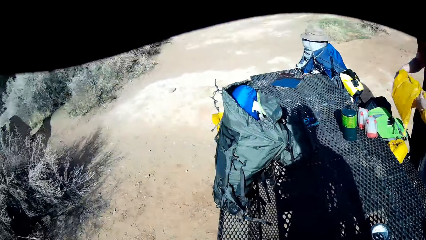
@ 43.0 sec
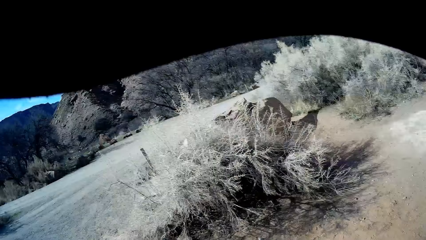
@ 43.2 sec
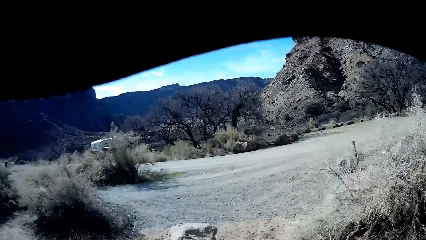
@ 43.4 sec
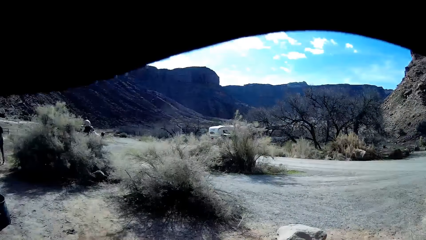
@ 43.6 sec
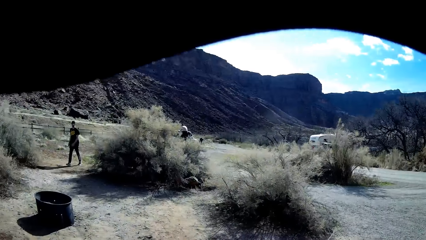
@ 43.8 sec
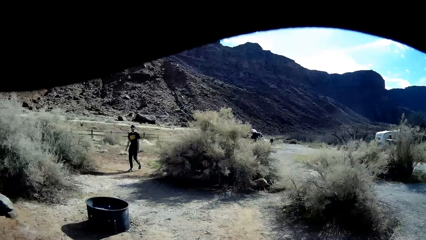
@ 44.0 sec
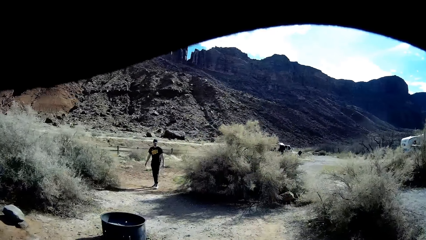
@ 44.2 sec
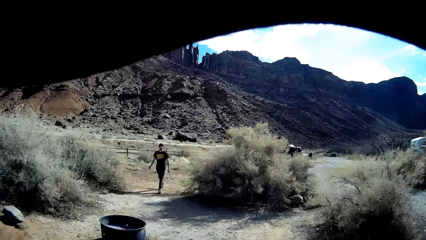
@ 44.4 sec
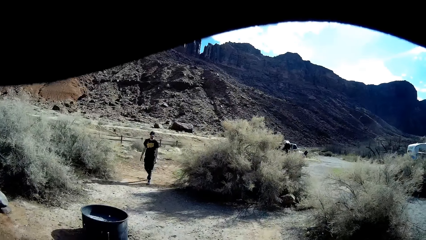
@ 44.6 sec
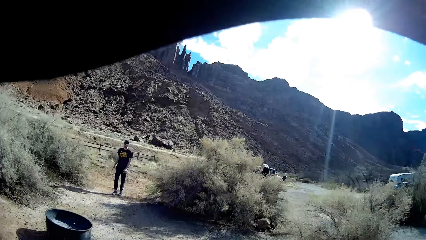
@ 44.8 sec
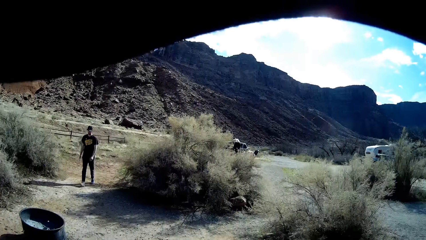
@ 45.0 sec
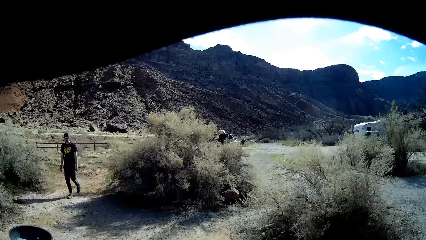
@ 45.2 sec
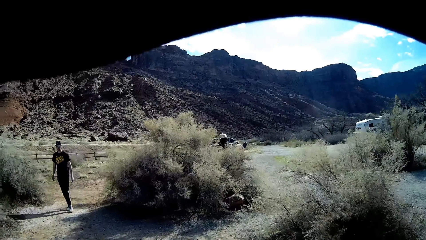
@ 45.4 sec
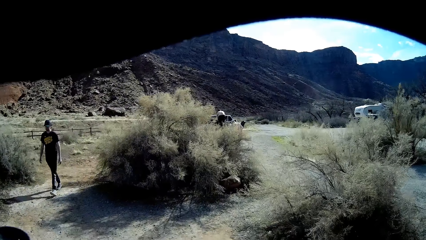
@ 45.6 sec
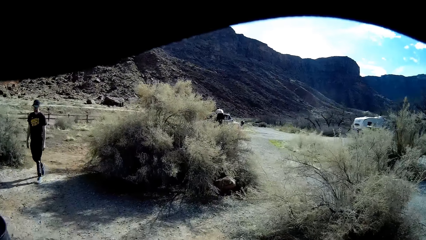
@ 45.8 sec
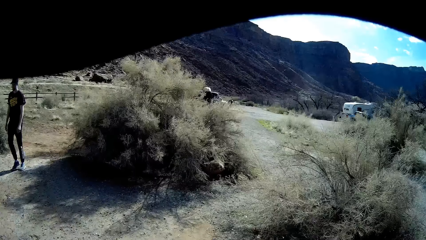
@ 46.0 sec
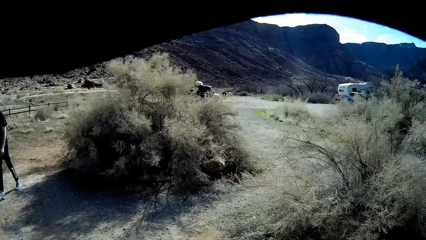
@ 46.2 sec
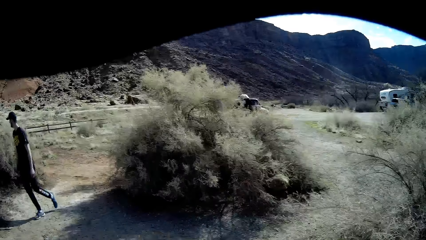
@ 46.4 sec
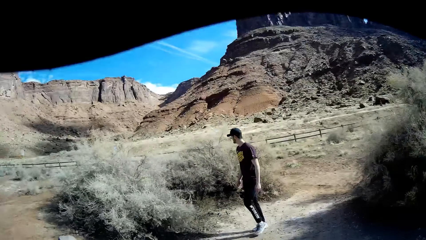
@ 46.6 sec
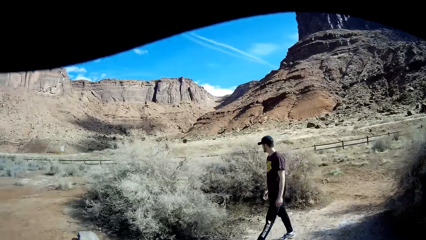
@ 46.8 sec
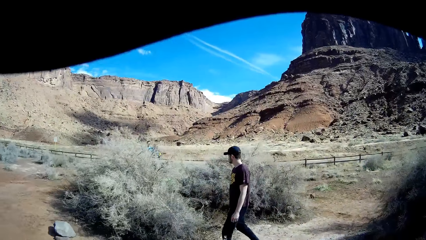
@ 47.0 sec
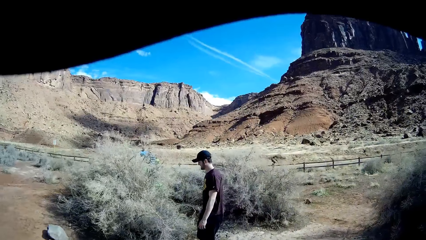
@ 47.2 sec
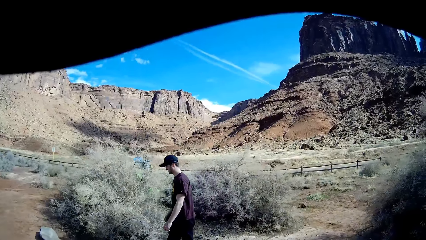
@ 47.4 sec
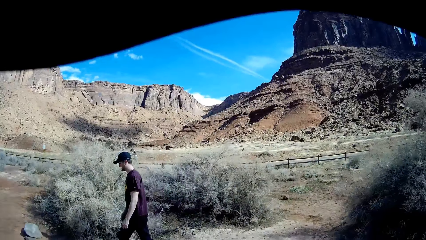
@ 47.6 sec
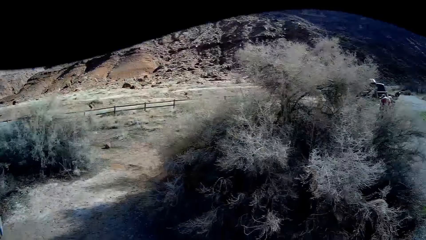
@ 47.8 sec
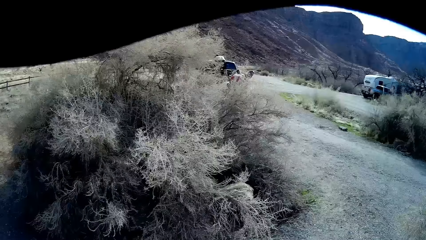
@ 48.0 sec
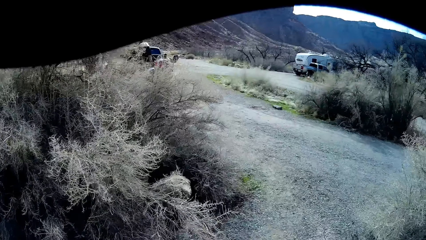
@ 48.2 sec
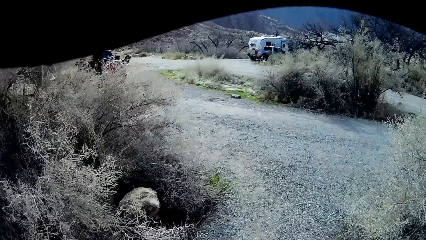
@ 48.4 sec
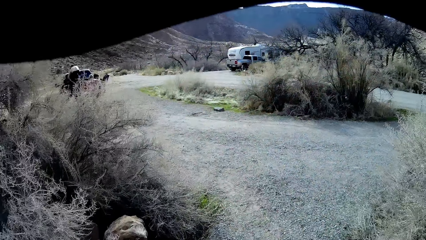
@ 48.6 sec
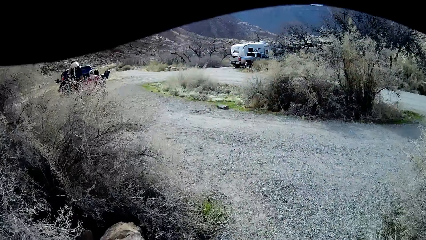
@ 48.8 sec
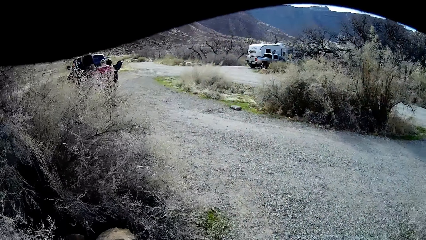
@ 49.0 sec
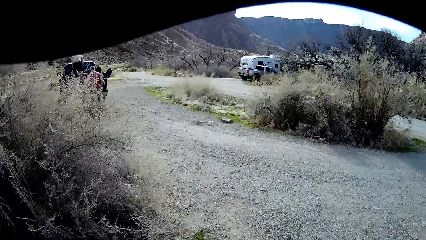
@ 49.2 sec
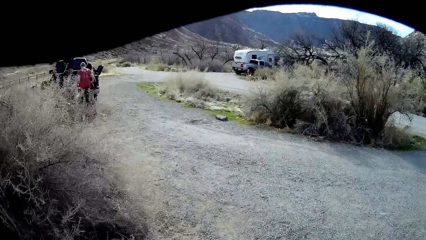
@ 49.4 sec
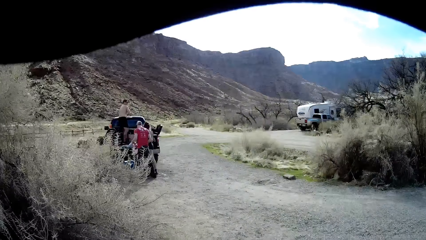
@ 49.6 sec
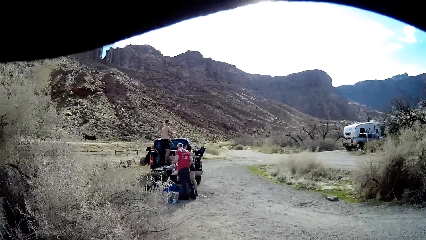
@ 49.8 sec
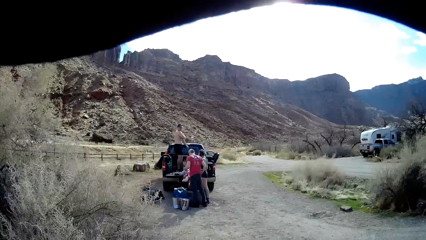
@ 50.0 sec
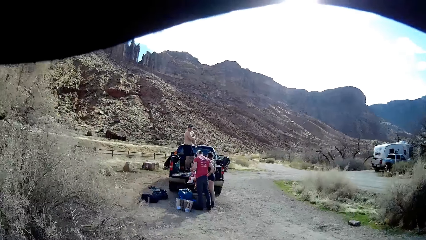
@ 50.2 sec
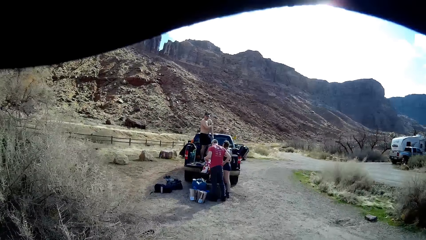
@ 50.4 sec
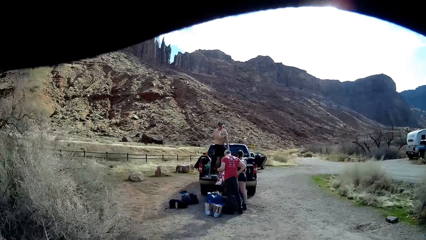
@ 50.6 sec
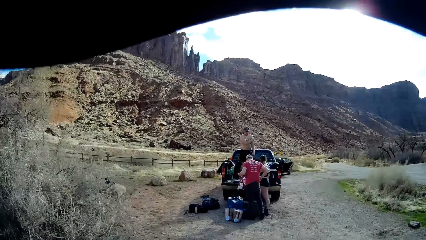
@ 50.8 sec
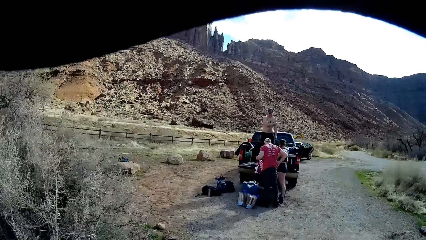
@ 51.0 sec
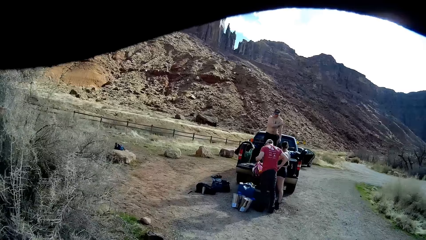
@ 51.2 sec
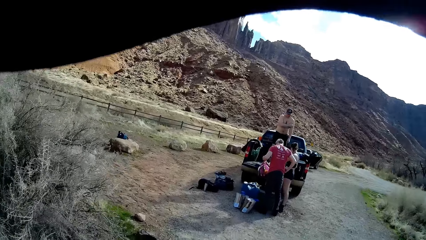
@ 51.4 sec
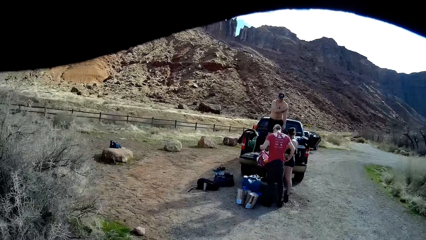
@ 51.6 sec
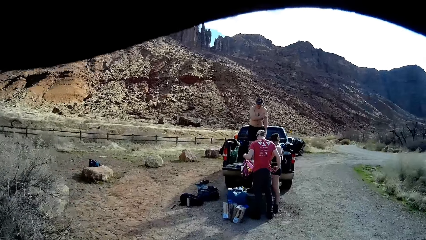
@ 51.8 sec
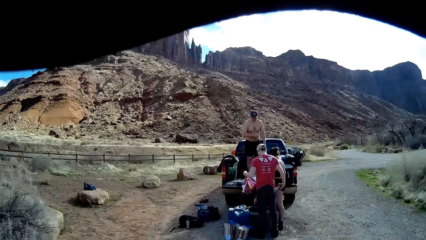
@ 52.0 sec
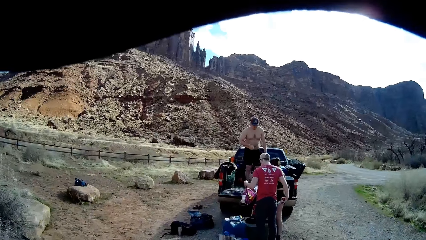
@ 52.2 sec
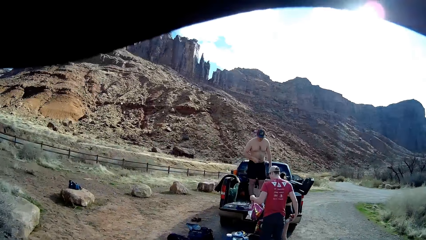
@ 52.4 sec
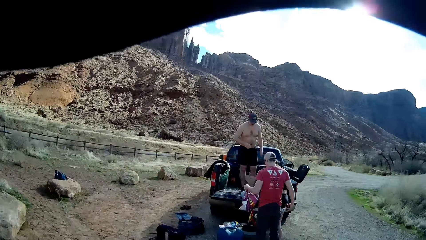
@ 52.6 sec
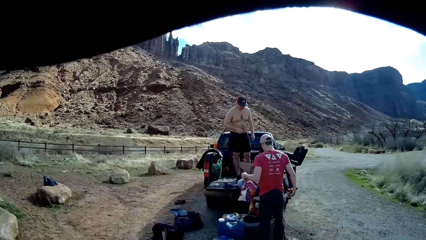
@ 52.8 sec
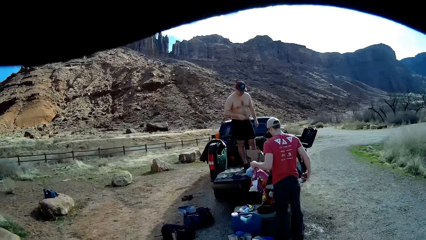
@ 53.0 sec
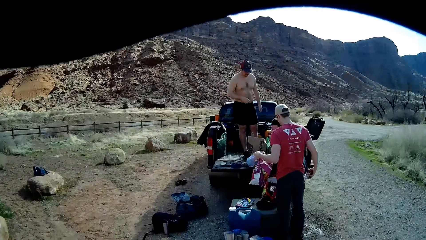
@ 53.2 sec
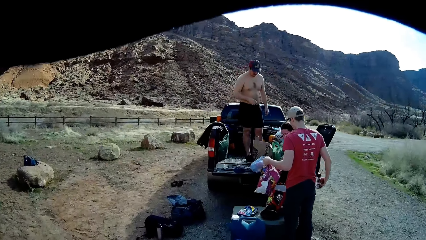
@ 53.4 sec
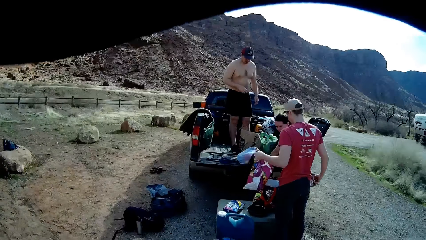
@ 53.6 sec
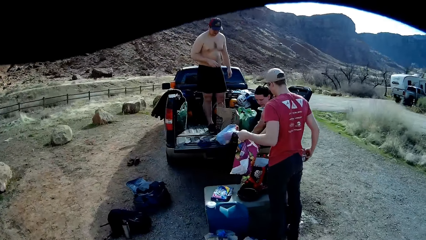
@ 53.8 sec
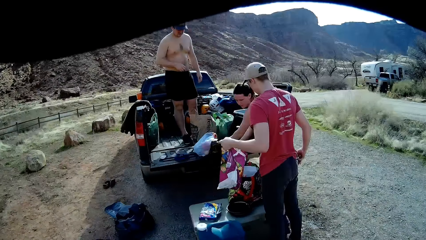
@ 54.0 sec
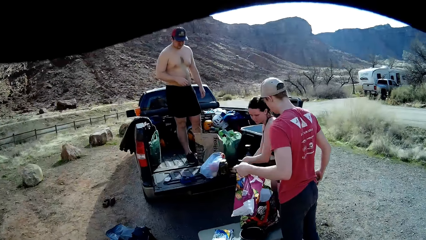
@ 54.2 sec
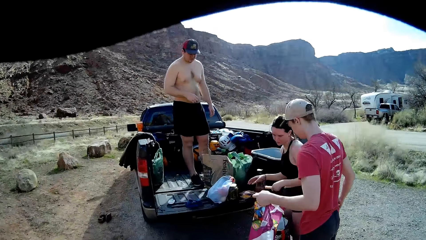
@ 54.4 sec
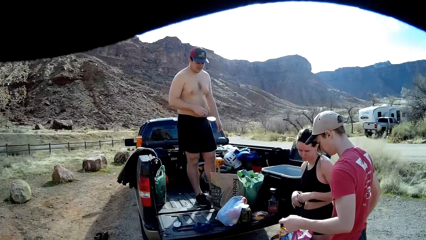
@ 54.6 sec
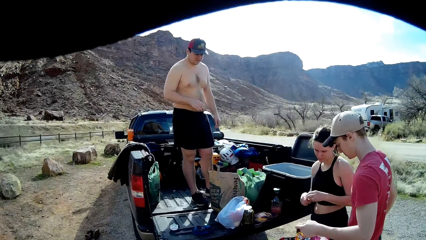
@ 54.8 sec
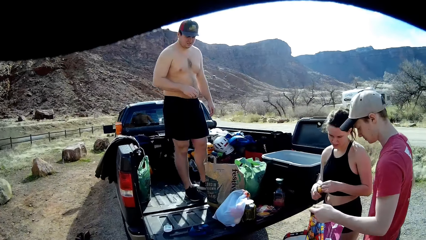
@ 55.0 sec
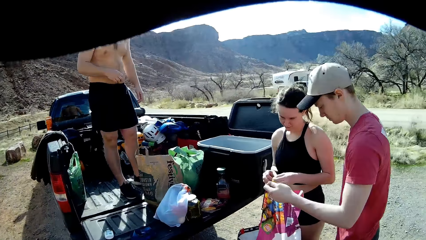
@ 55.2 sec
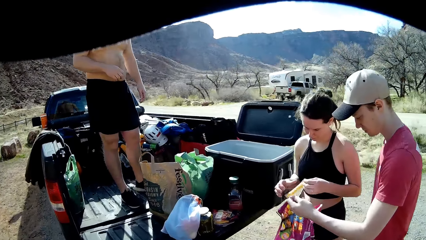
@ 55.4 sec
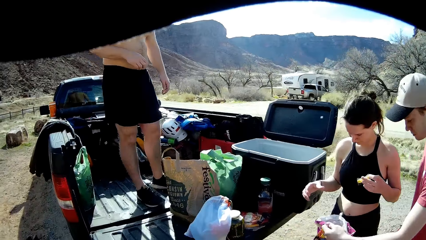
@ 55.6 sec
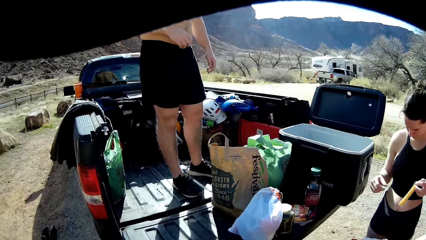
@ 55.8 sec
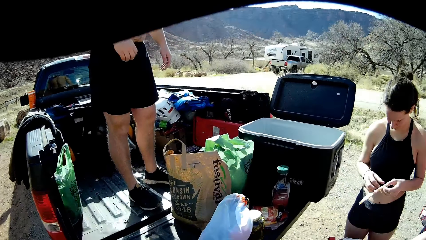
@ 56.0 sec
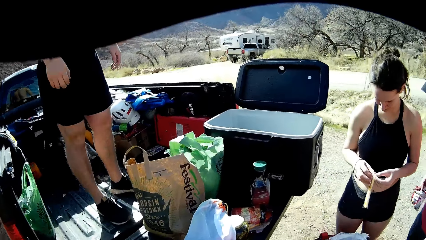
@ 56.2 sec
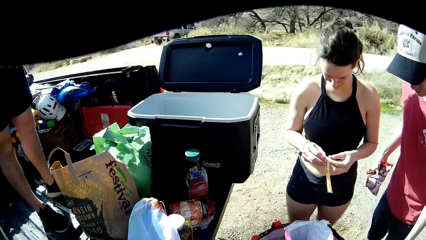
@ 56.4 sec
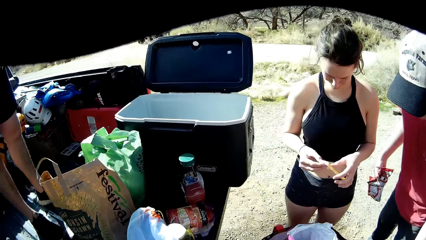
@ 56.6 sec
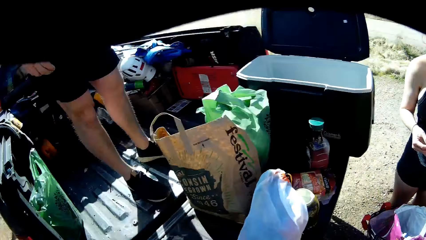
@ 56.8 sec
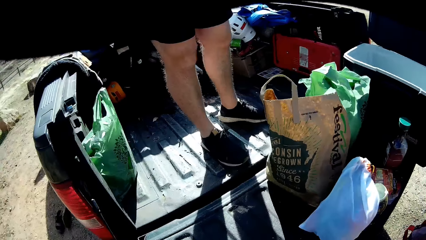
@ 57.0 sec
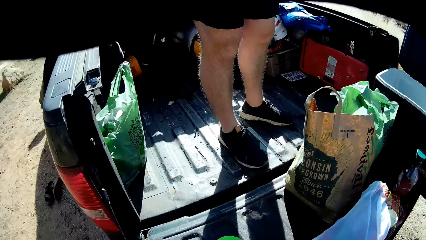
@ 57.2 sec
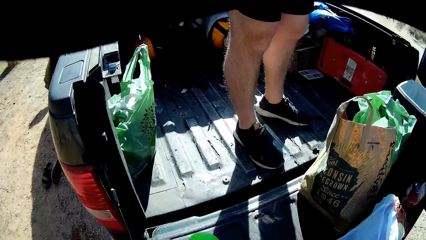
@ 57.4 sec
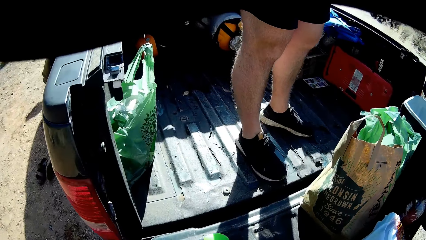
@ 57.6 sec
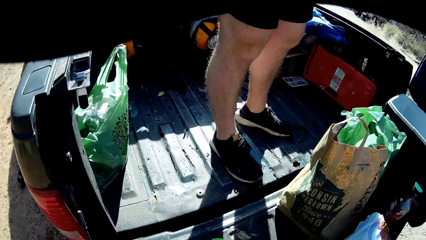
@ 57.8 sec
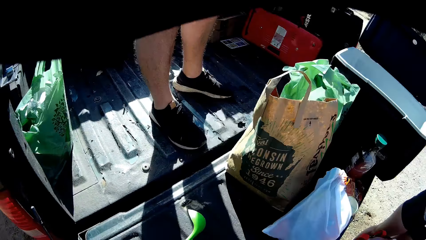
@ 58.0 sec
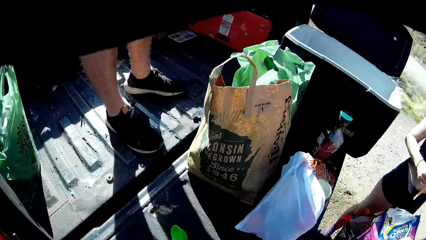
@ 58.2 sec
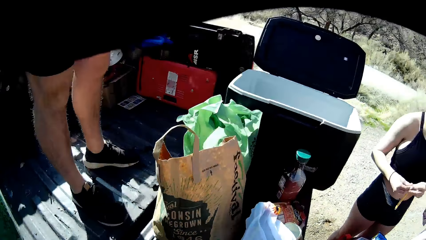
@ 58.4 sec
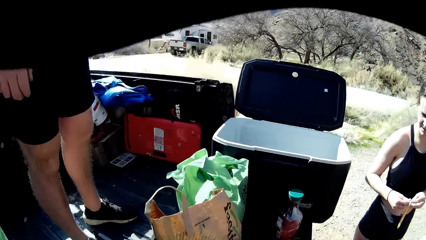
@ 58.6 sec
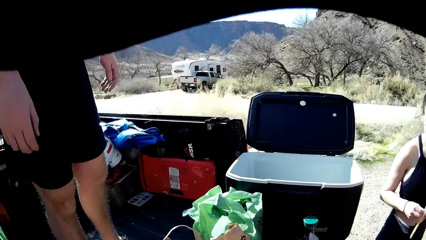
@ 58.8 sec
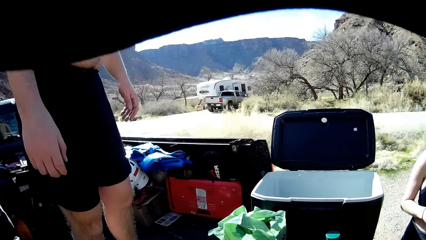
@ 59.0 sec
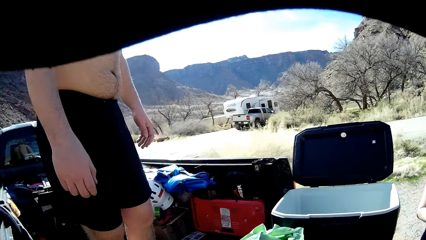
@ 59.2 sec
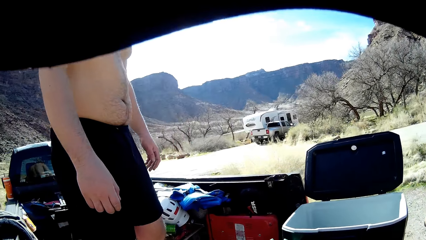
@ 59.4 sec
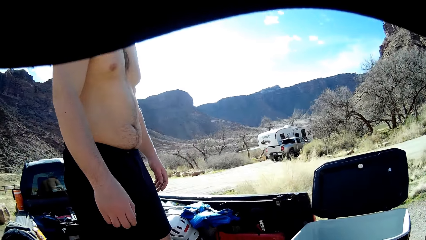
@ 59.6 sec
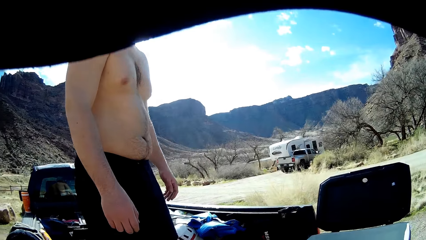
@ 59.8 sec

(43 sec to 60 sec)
The camera wearer walks around the field. A man walks past the camera wearer. The camera wearer turns around the field. They walk towards a man, a second man, a woman and a black pickup truck. Another man holds a paper. The second man holds a plastic bag with his left hand and a bag of chips with his right hand. The woman holds something. The woman opens a snack pack with both hands. Another man moves his hands. The camera wearer looks around the car.
